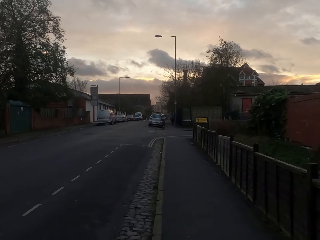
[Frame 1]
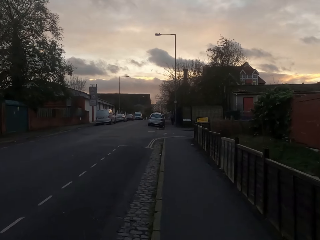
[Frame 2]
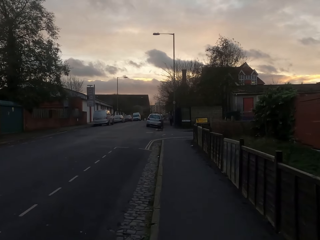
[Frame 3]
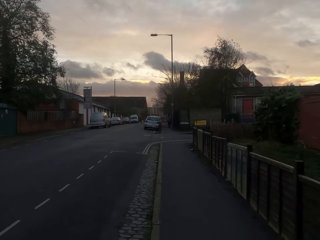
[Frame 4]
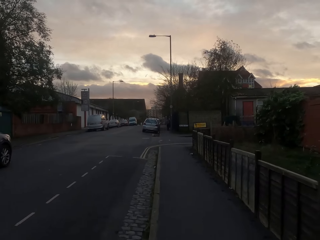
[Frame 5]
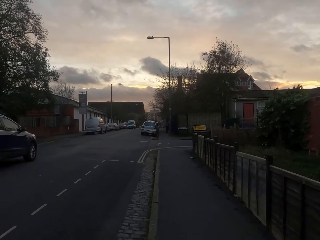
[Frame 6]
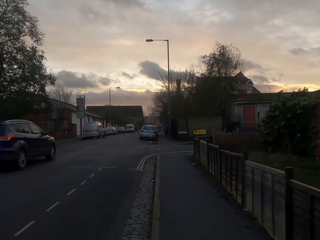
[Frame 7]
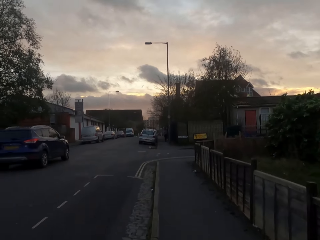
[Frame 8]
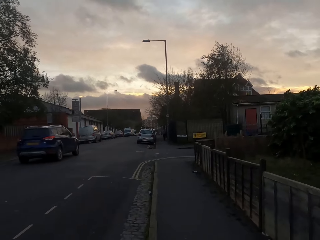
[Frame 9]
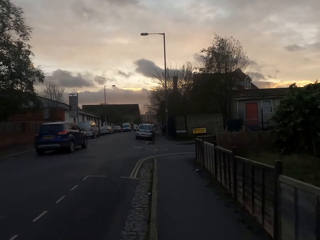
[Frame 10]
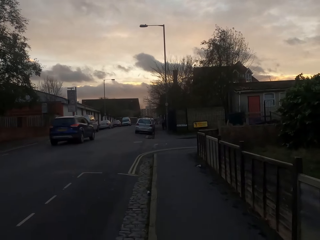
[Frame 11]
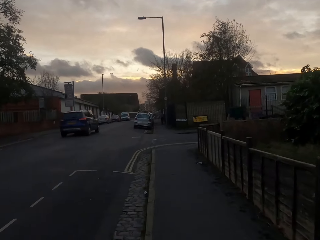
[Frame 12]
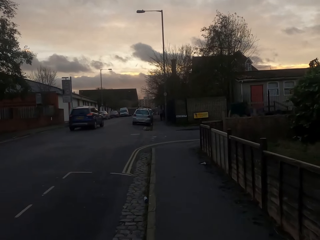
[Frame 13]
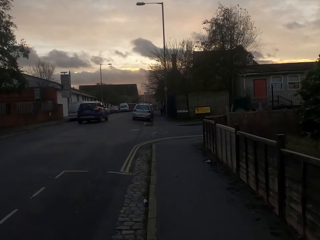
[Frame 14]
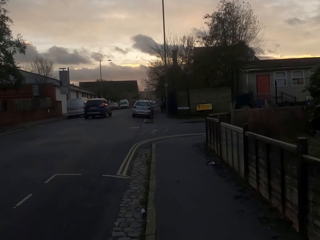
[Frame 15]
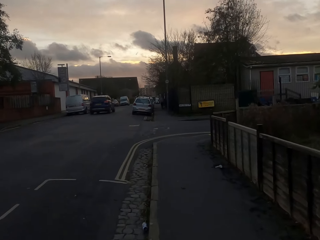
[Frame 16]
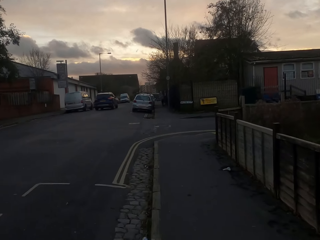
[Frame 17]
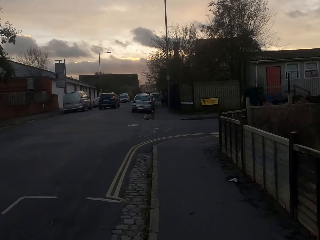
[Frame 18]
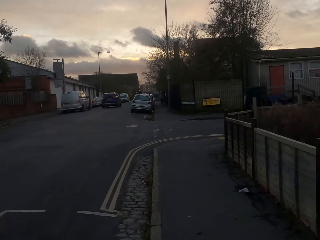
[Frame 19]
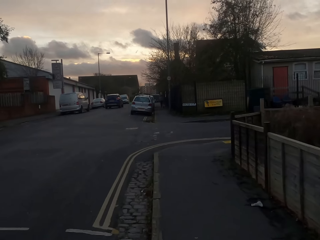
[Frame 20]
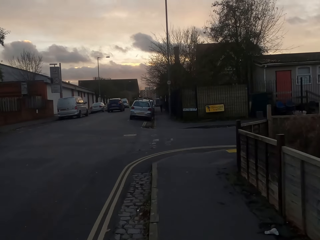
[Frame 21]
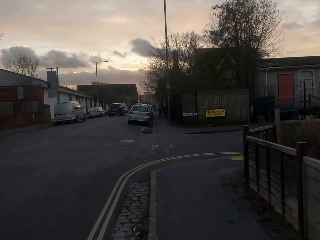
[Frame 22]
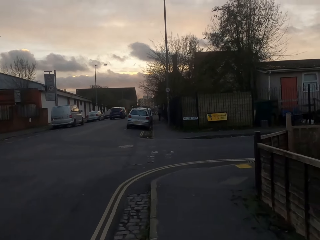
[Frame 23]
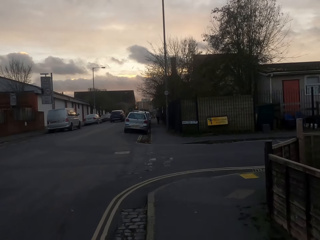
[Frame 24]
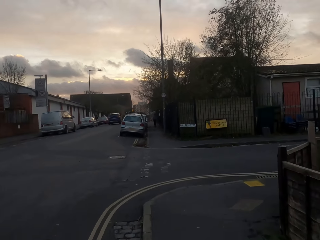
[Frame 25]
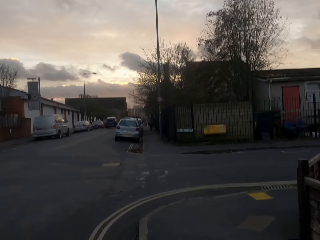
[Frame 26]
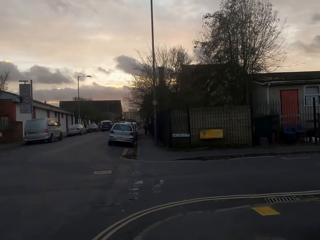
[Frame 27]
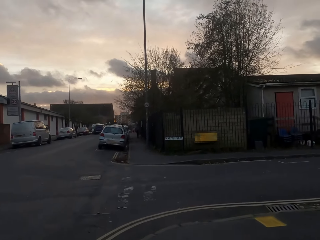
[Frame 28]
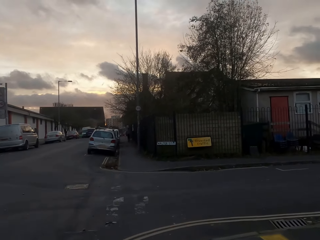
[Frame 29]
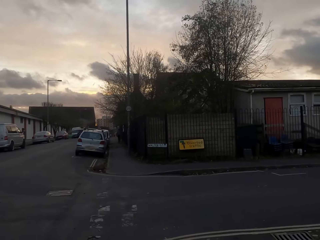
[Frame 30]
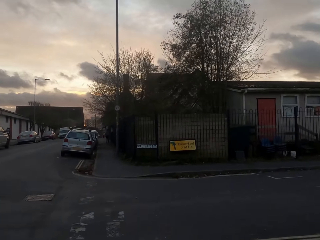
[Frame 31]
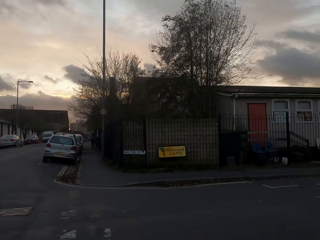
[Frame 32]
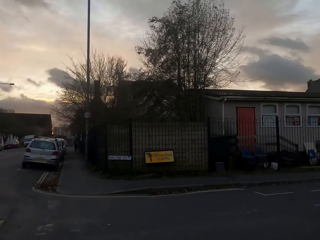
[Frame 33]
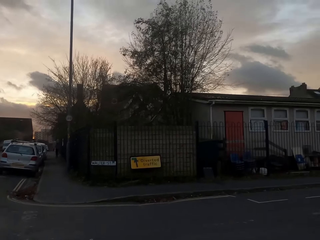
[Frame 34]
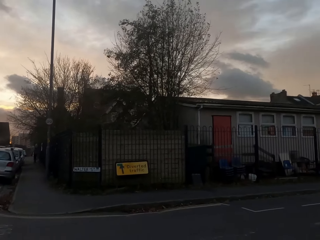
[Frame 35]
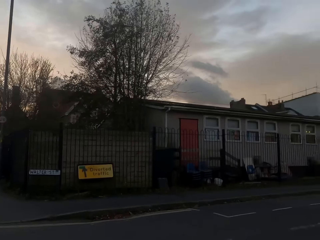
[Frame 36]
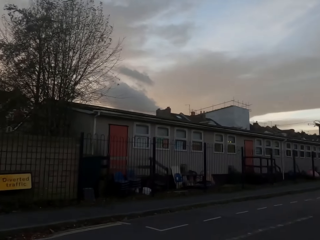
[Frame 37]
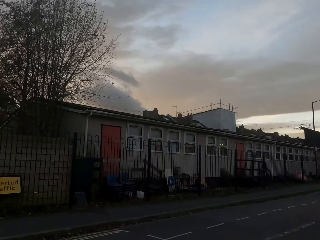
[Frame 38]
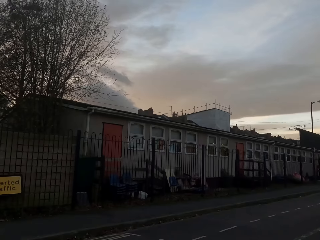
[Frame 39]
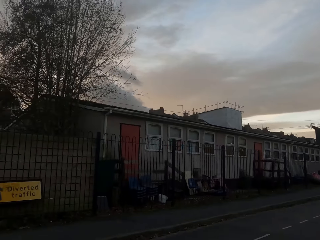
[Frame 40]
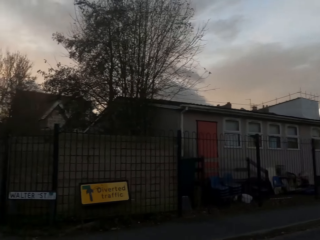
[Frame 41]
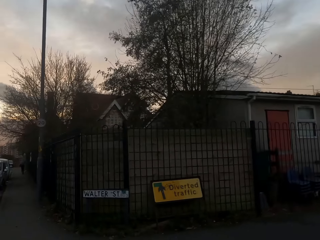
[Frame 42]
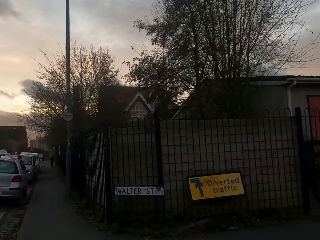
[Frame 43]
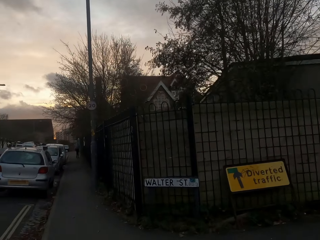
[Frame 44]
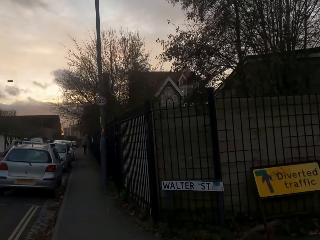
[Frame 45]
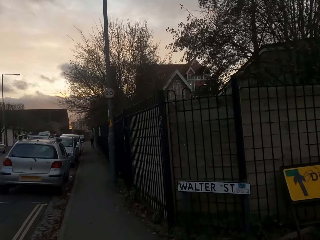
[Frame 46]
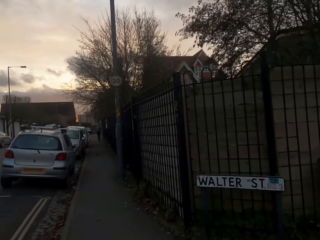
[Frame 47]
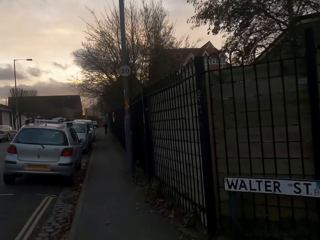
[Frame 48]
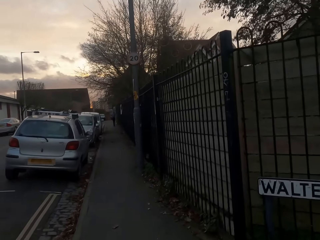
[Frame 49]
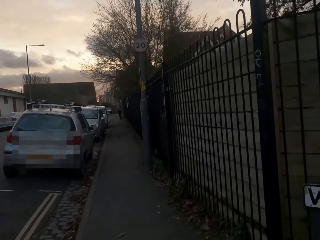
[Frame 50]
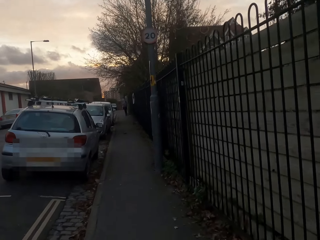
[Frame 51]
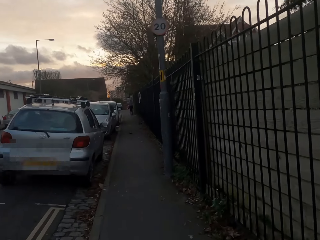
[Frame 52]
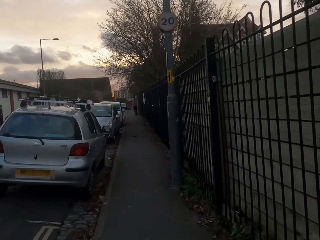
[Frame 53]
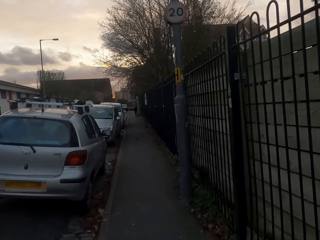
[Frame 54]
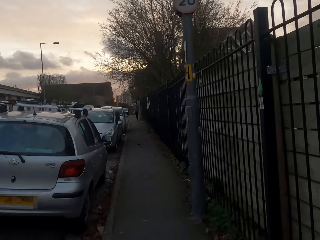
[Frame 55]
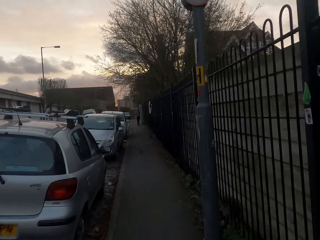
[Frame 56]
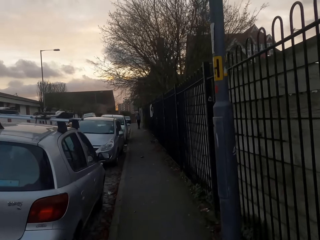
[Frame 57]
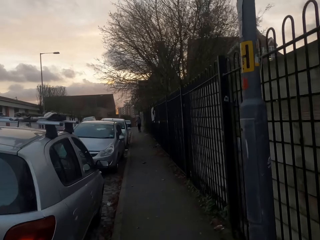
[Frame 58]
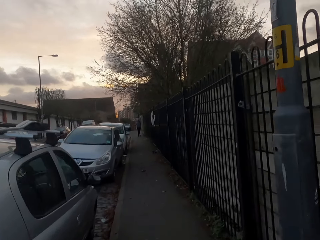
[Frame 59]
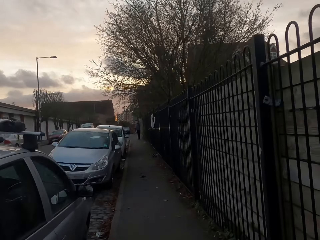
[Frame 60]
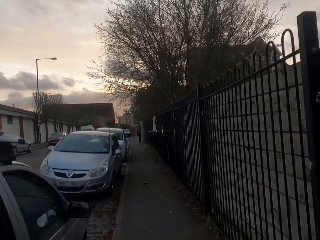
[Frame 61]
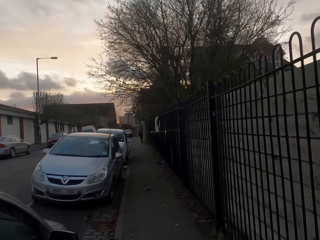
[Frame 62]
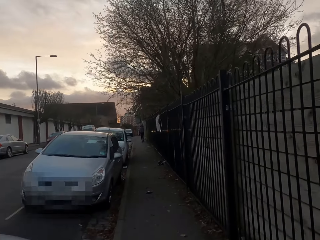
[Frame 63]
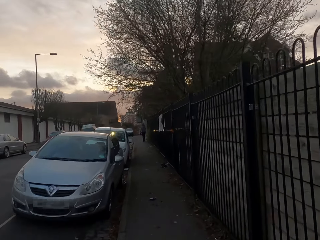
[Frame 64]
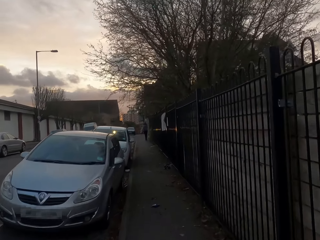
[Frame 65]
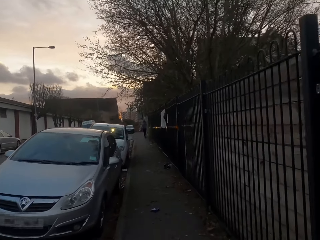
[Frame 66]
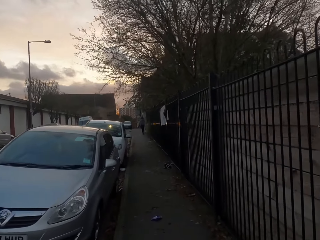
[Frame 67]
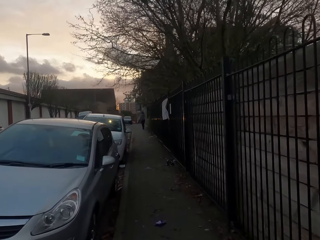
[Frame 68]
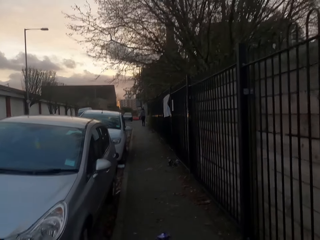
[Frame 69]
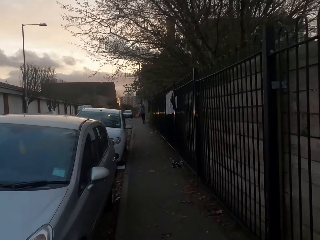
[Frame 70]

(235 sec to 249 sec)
A navy blue car drives past the camera wearer. The camera wearer crosses to the other side of the road. They jog along a sidewalk.

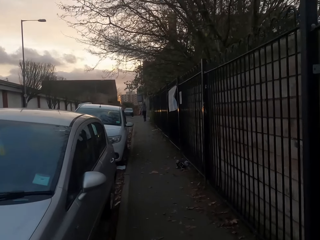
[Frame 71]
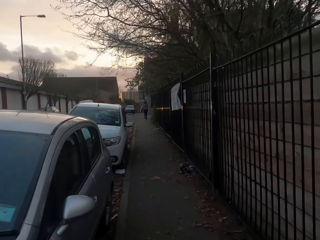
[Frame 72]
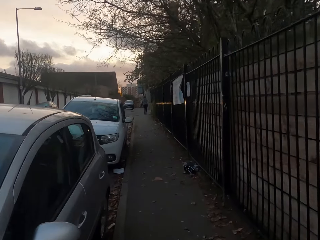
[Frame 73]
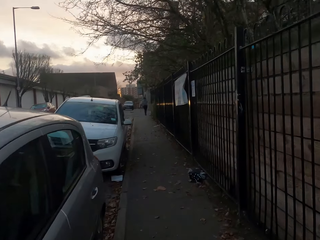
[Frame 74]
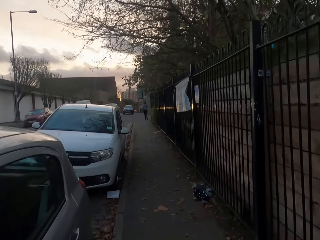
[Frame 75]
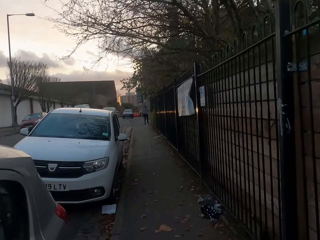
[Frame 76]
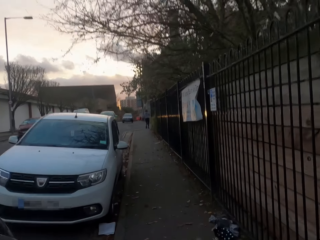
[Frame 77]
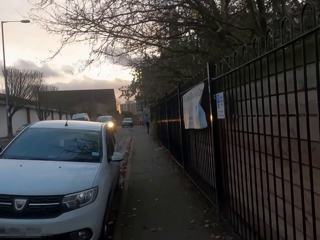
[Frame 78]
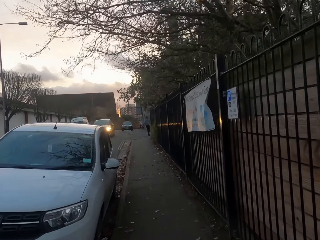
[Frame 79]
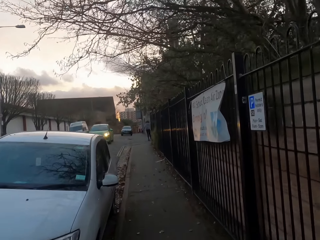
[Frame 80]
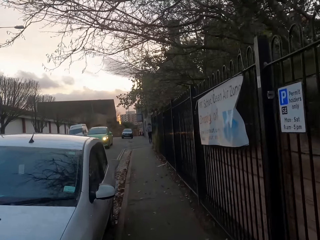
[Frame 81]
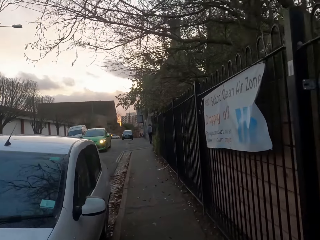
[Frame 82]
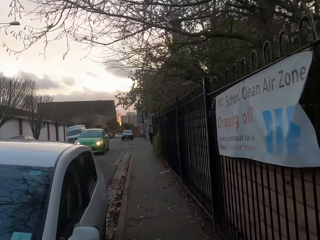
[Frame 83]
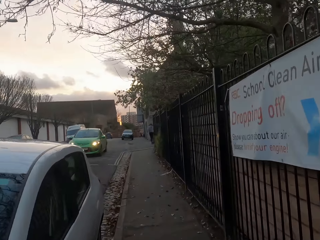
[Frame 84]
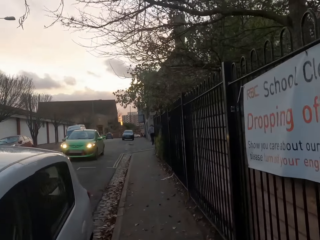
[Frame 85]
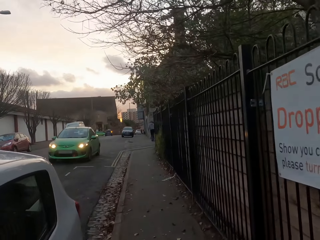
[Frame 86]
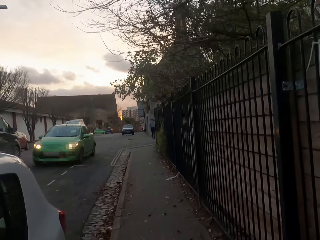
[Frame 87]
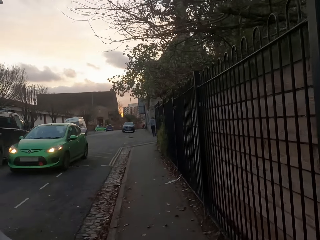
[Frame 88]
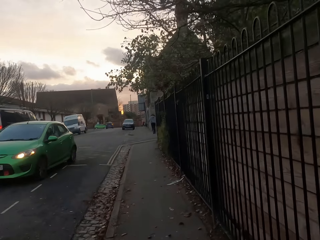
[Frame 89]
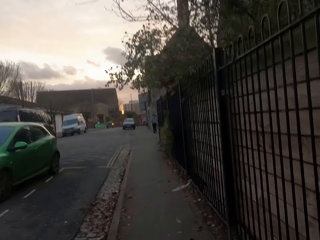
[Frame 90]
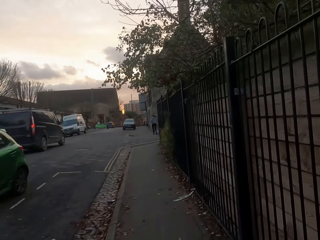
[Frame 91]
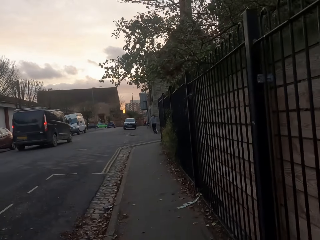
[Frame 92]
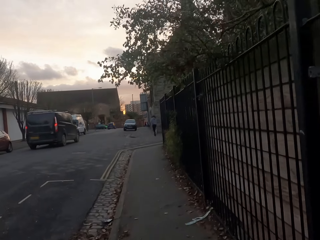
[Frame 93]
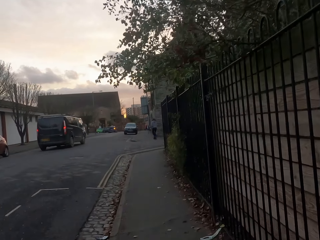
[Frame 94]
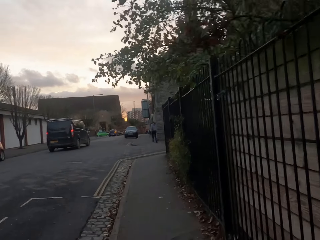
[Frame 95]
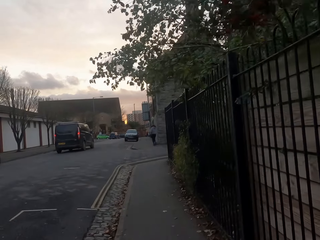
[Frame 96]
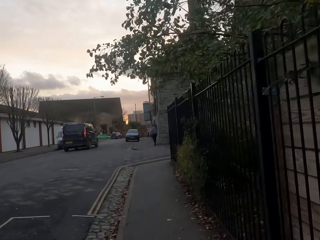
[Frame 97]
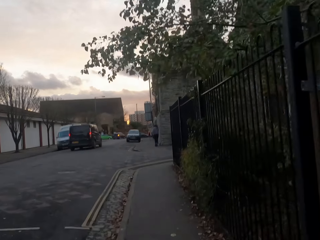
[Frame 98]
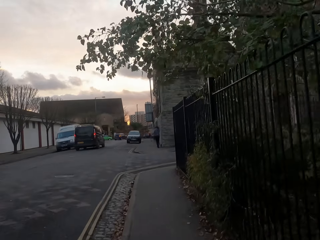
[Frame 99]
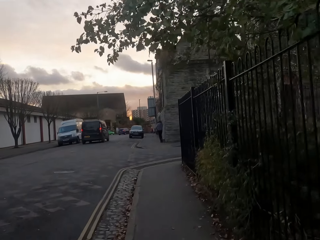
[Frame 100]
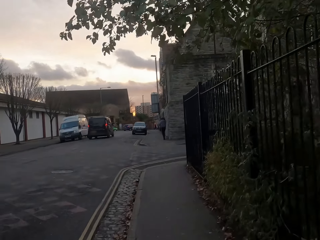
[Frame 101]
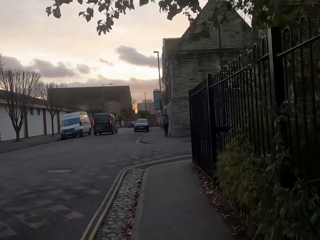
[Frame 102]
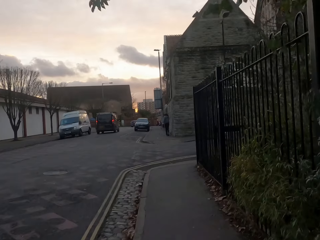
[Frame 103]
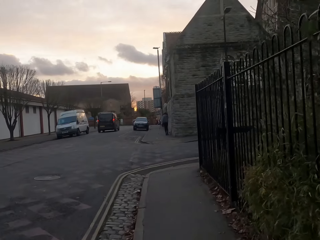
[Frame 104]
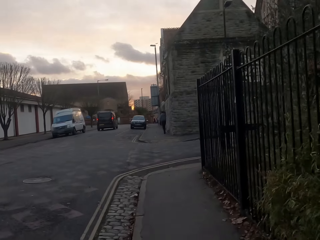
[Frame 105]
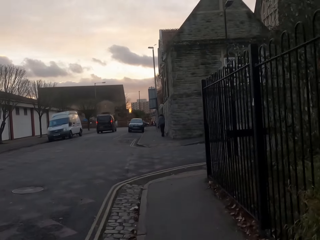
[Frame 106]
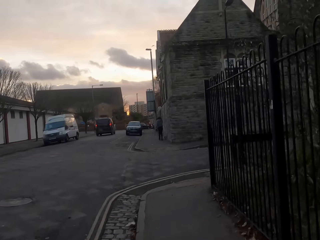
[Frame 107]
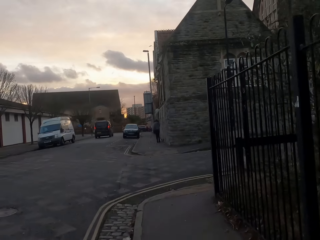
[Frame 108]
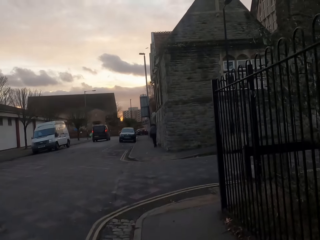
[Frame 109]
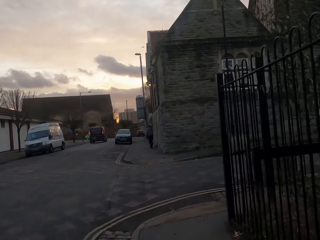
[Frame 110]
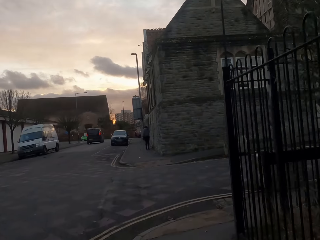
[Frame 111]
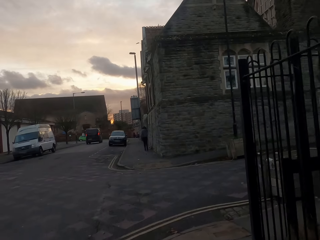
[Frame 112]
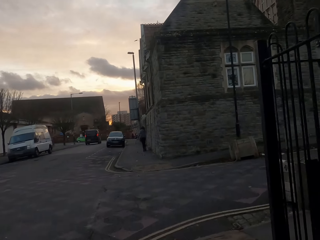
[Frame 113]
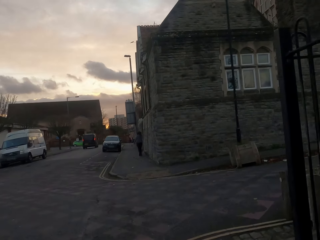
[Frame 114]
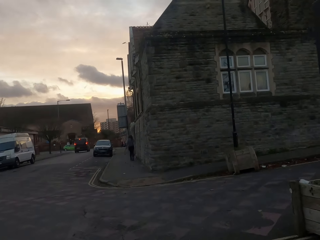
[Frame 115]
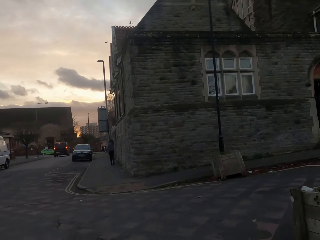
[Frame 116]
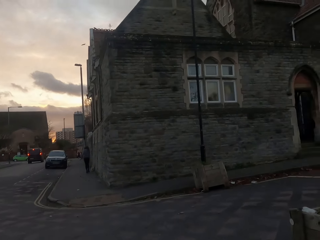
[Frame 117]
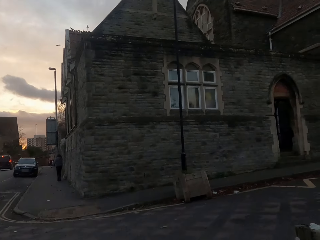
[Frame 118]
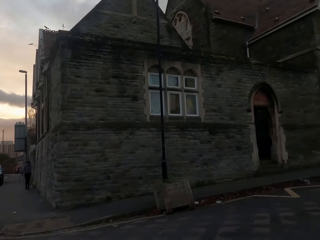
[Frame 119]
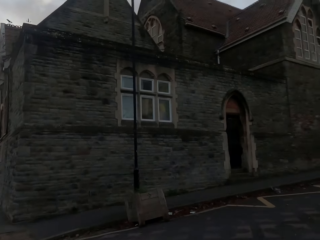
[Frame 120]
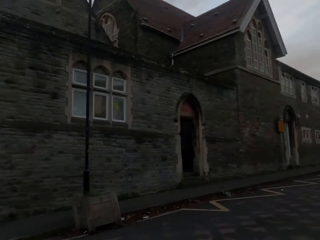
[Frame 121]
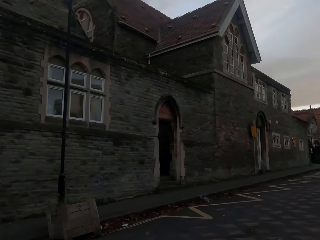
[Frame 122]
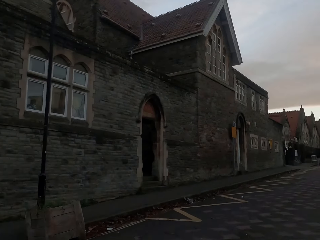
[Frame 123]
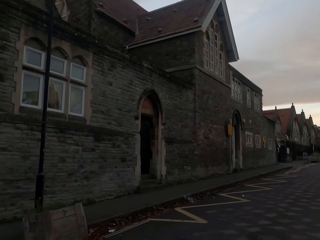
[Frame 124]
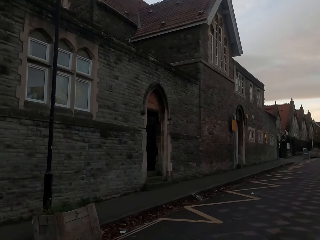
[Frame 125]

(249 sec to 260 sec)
A green car drives past the camera wearer. The camera wearer crosses to the other side of the road.
